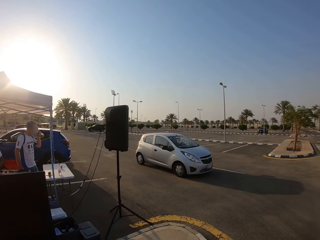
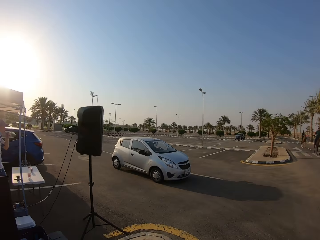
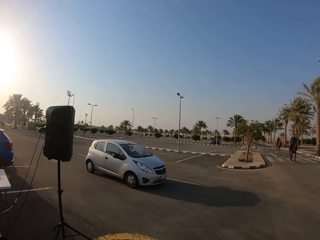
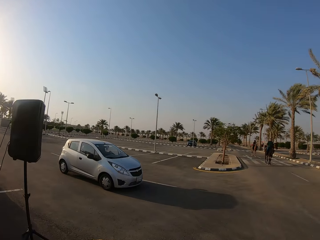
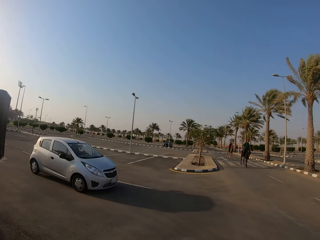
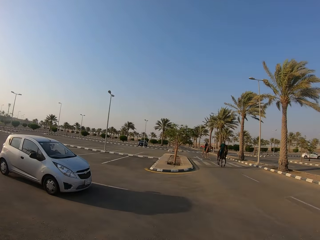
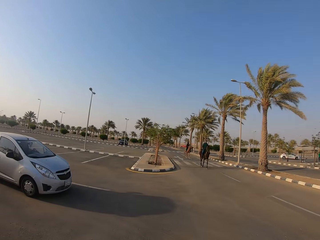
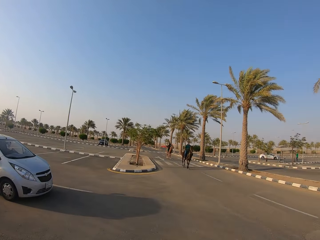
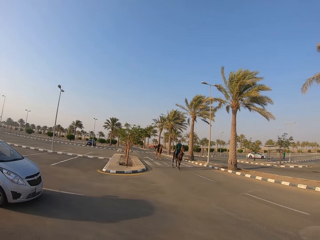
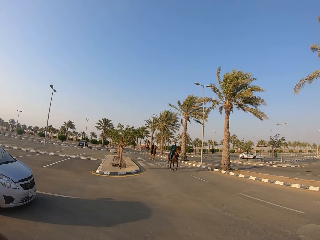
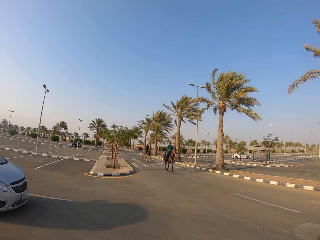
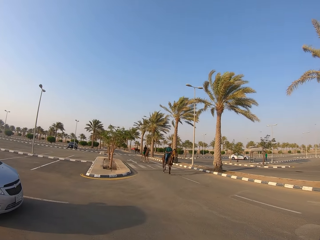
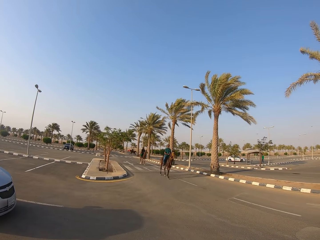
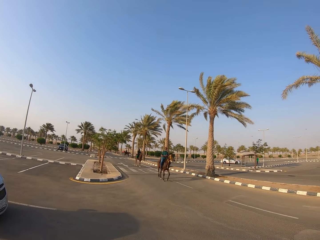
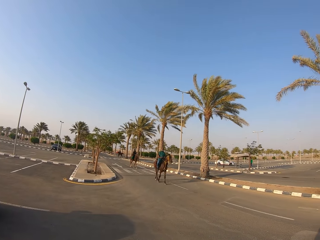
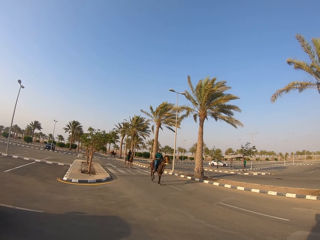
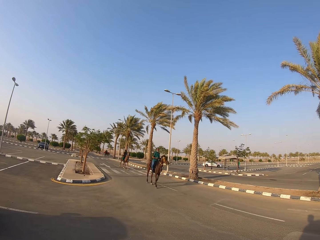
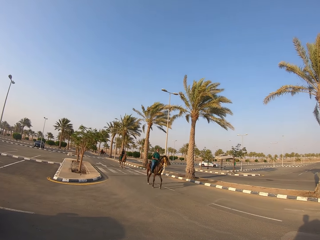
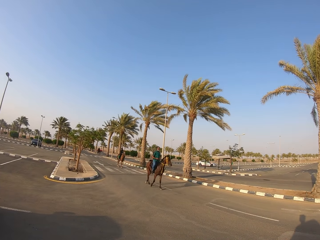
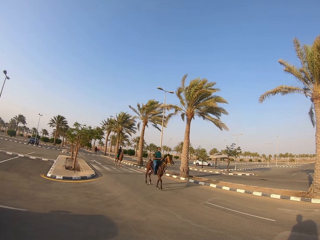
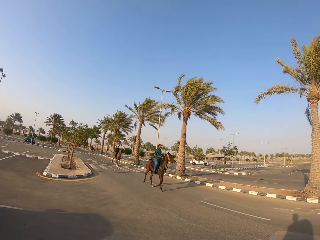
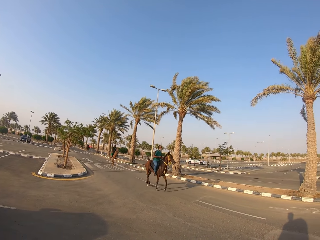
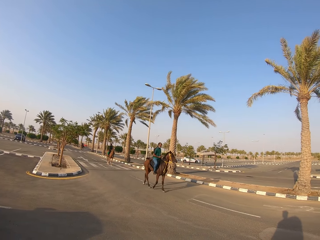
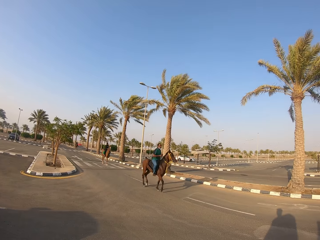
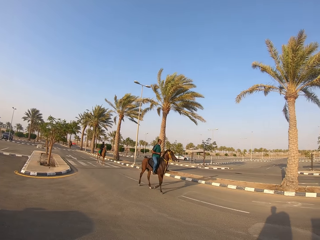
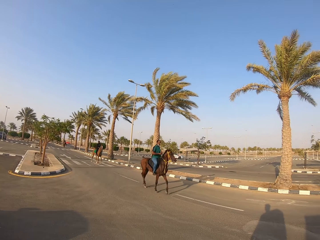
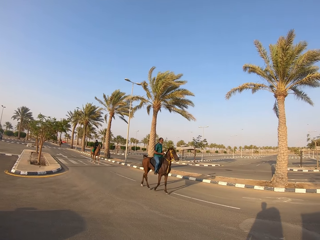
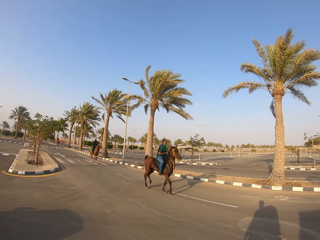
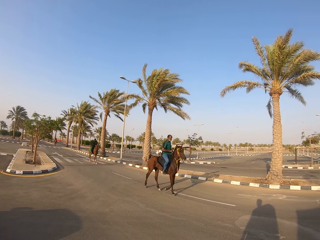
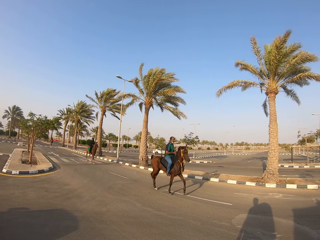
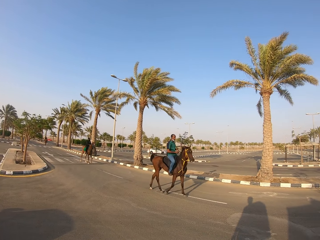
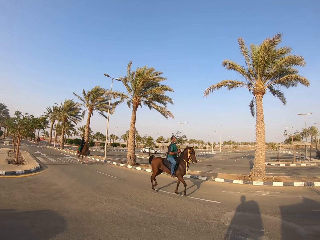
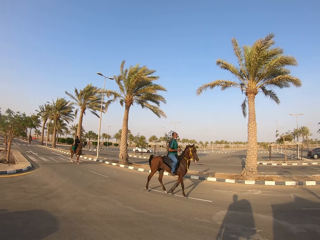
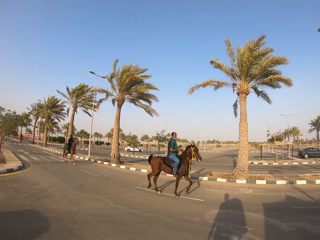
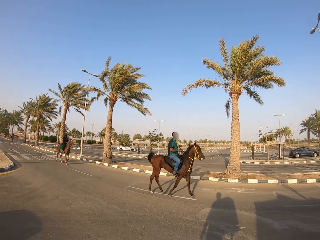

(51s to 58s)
The camera wearer walks forward. A man rides the horse. A lady rides the horse.

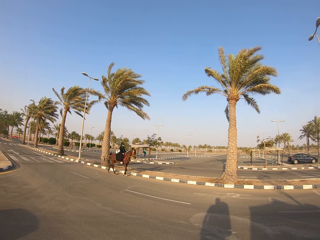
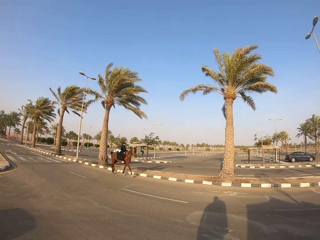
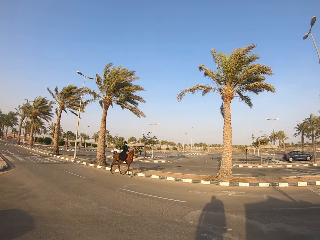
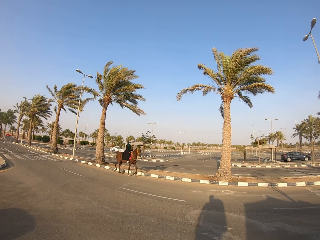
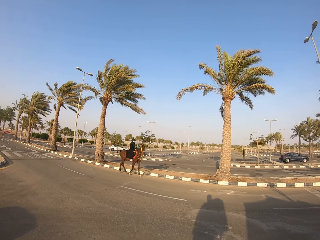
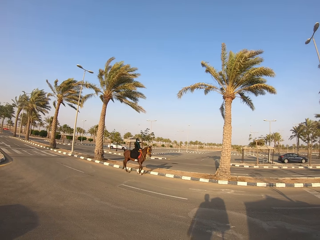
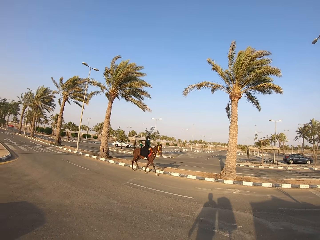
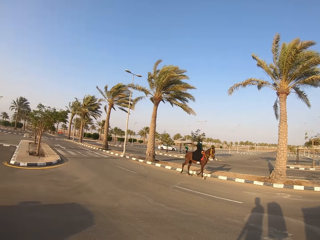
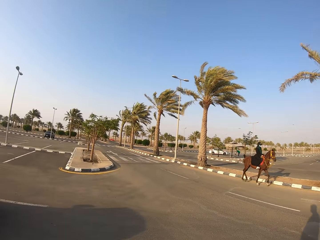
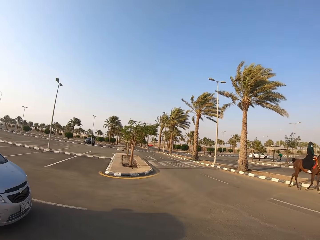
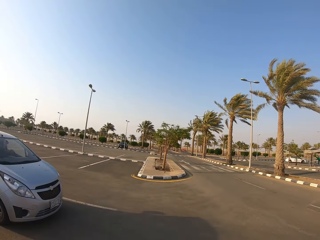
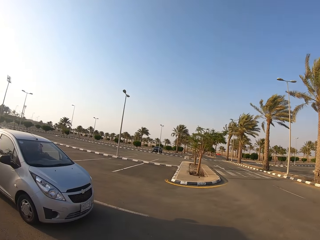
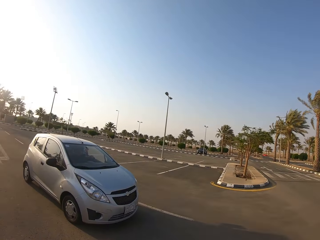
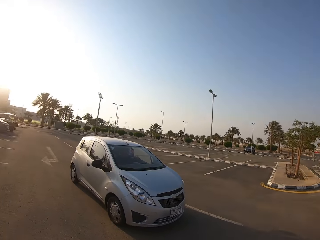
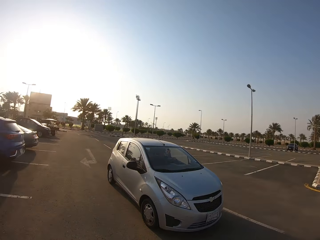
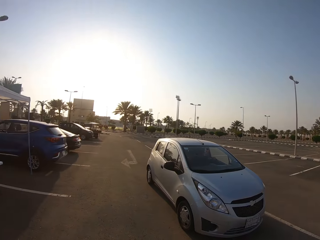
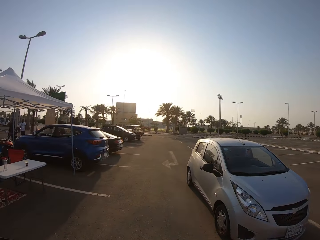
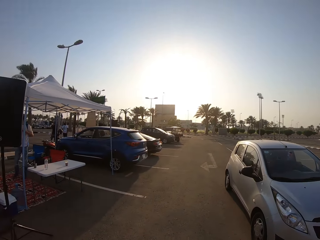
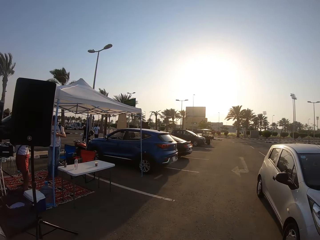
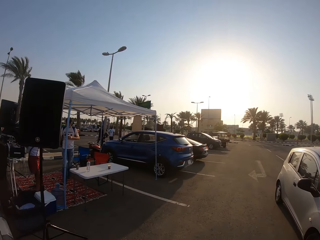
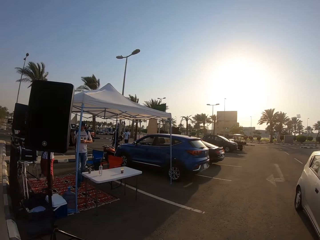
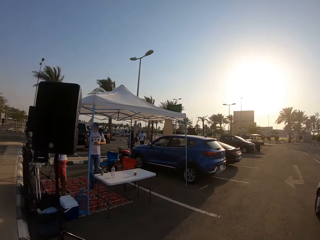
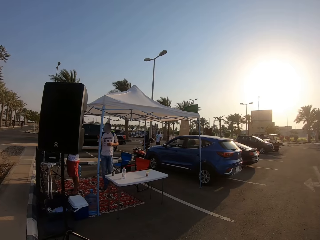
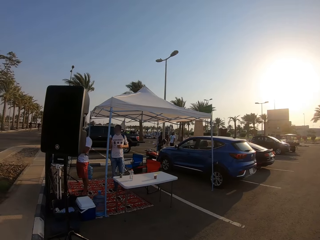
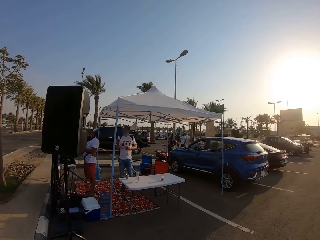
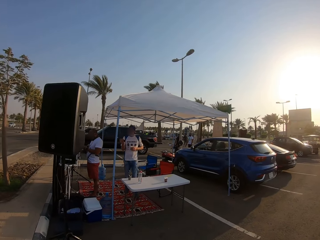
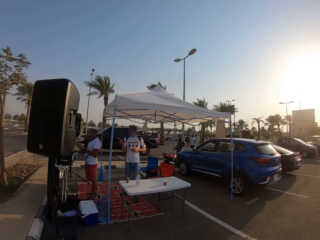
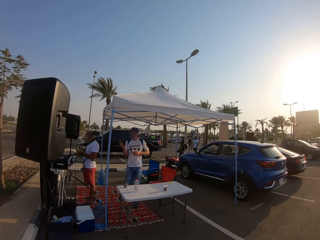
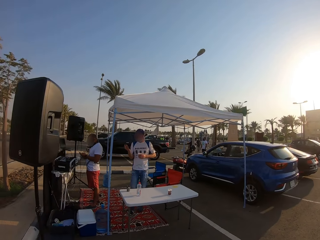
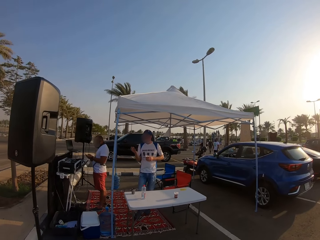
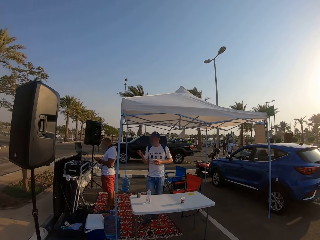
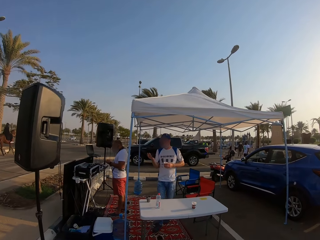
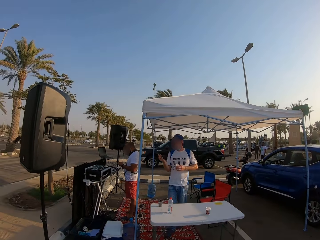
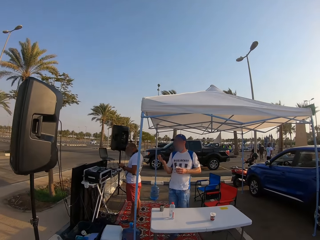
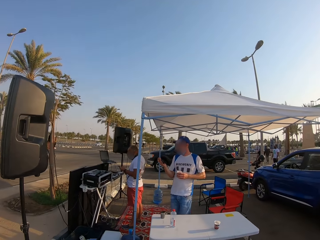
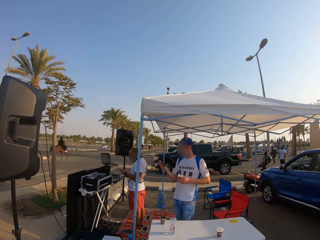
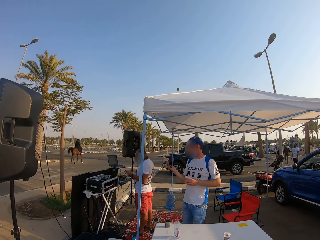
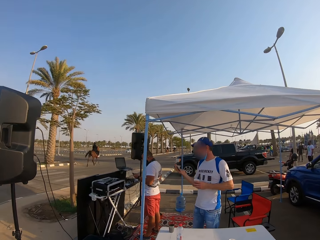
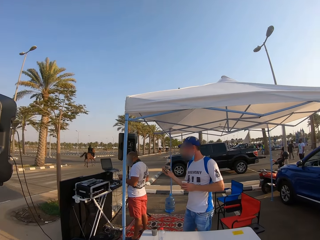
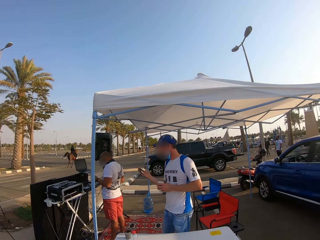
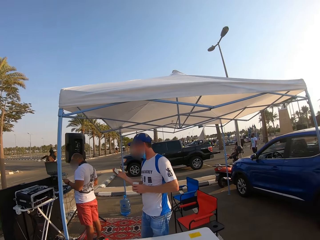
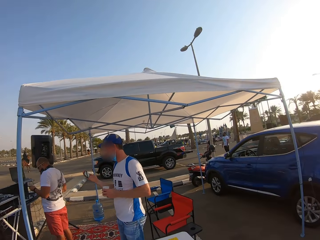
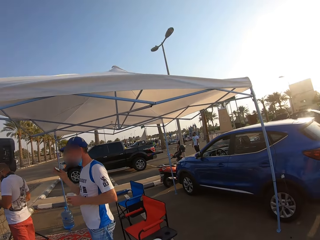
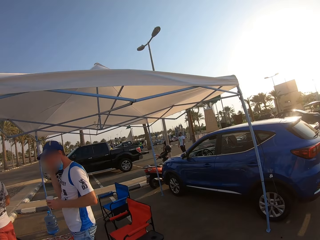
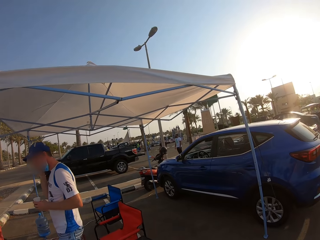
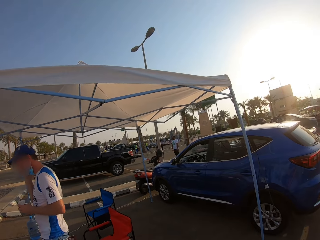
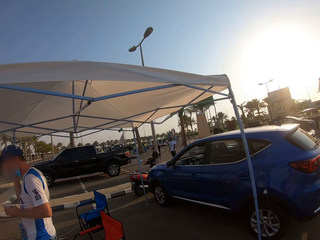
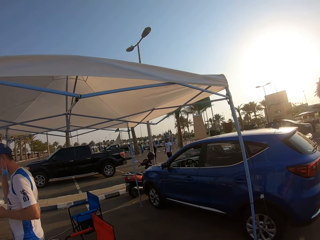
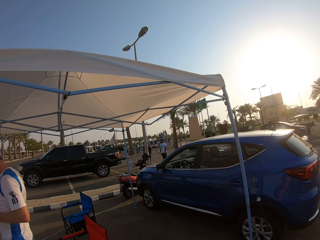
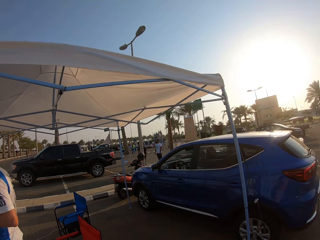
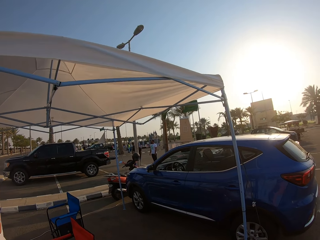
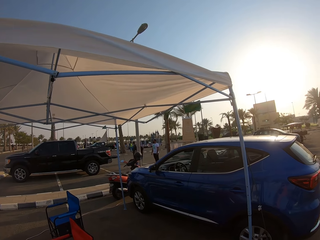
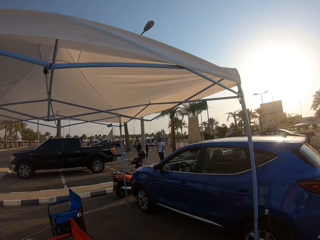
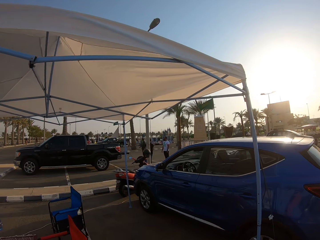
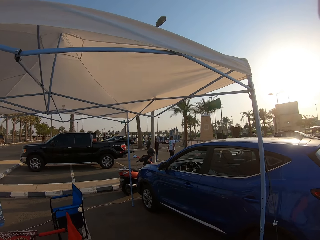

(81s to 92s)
The camera wearer turns around and walks to meet a person and another person. They look around. A man walks holding his phone. Another man holds his phone. The camera wearer walks around.
